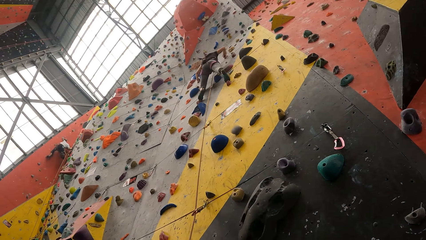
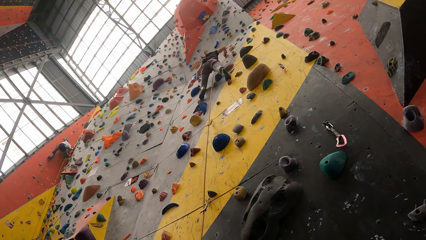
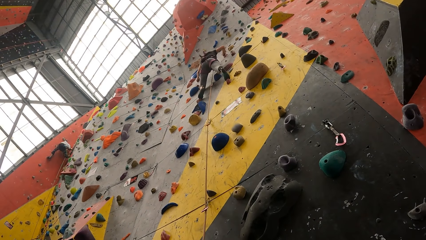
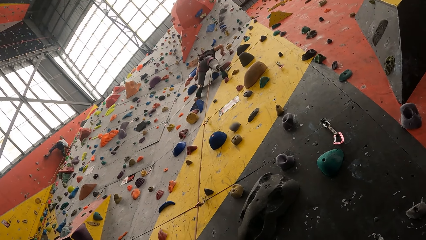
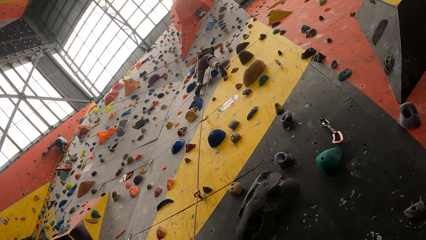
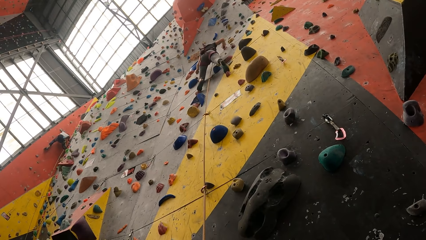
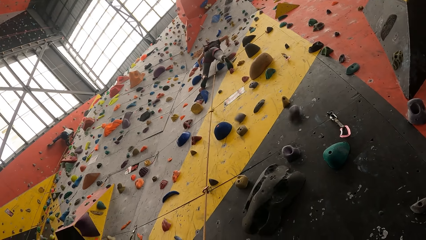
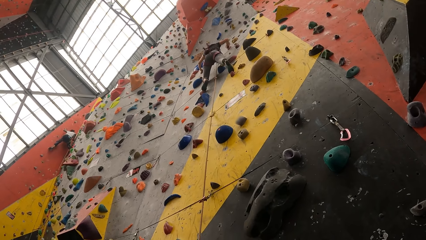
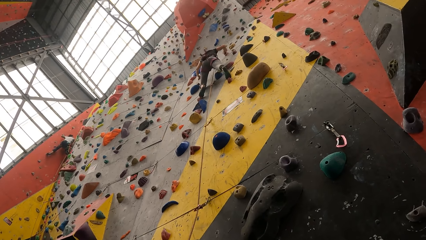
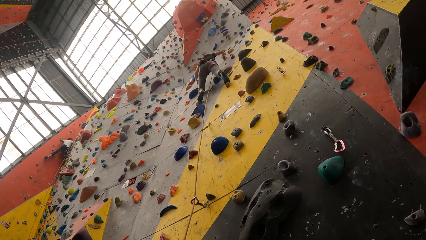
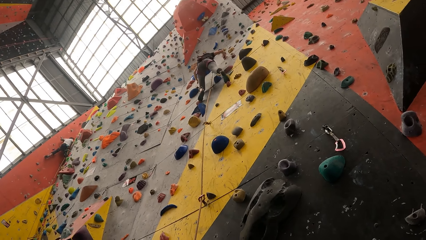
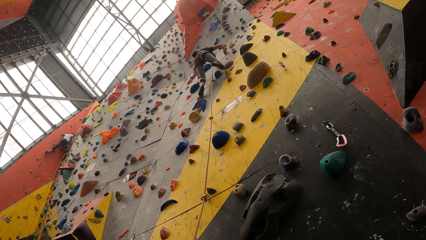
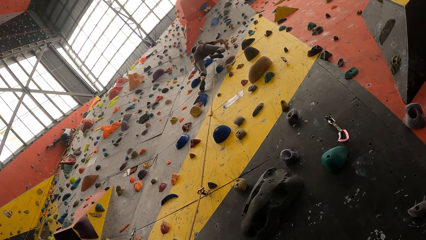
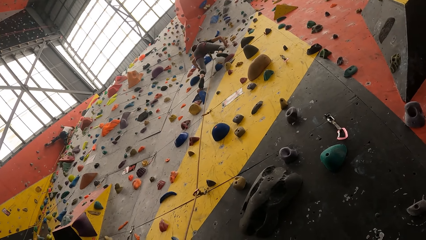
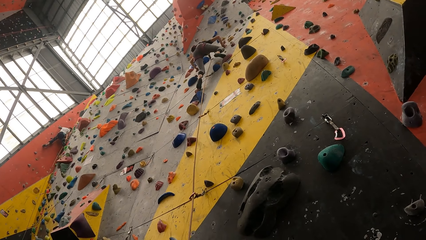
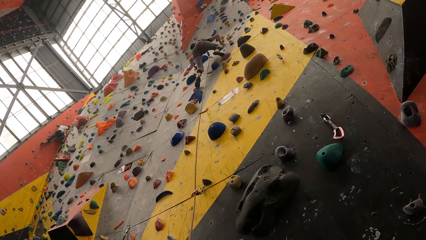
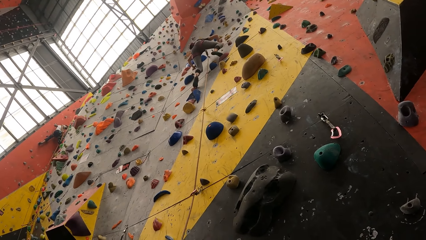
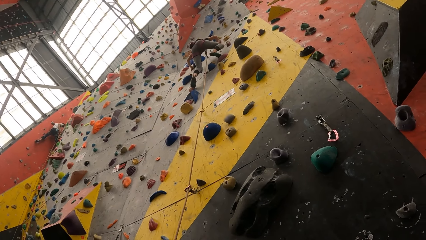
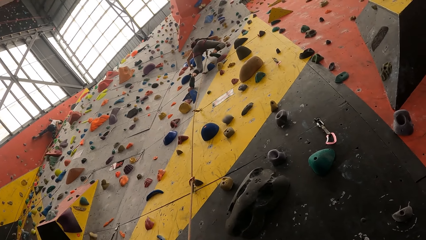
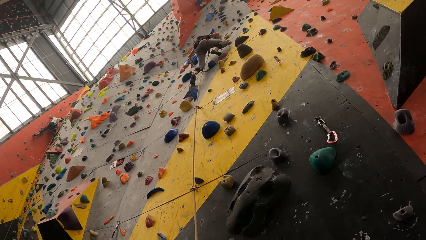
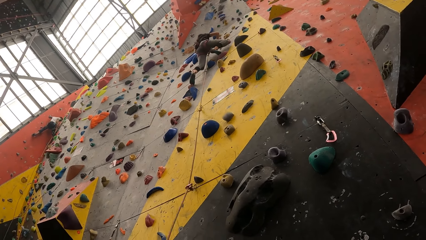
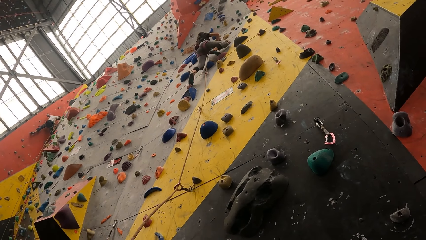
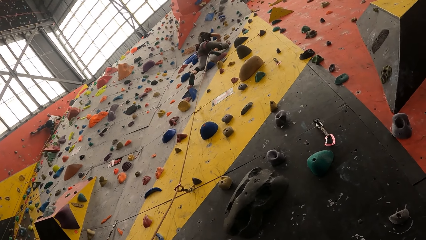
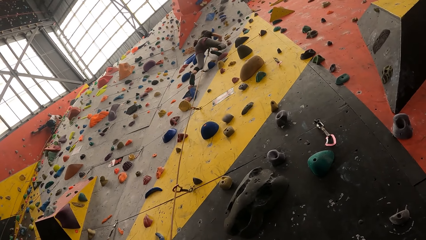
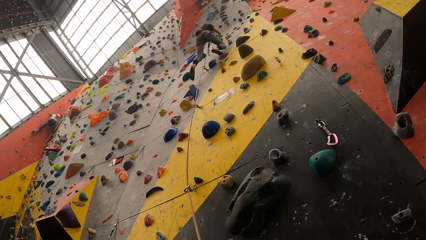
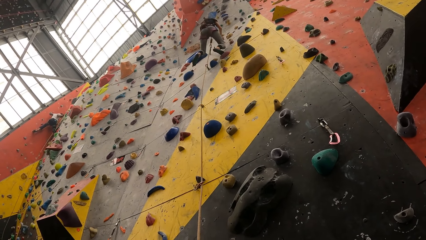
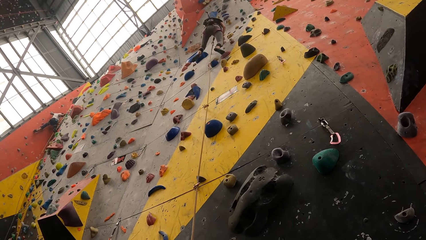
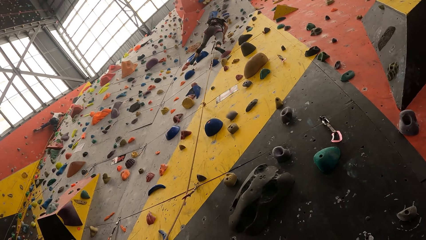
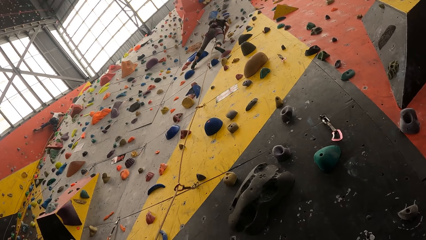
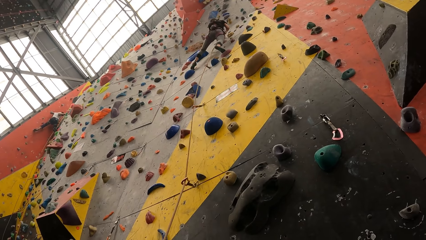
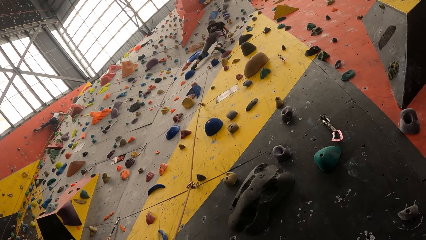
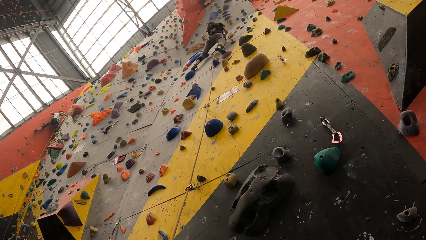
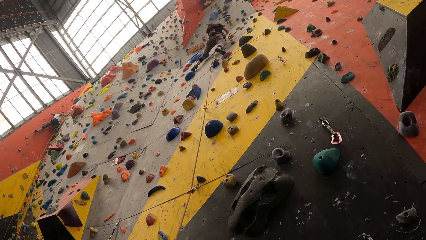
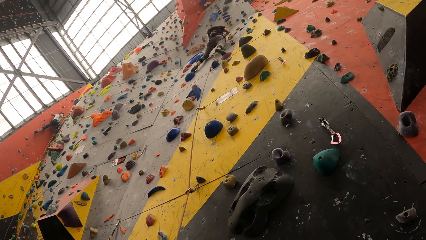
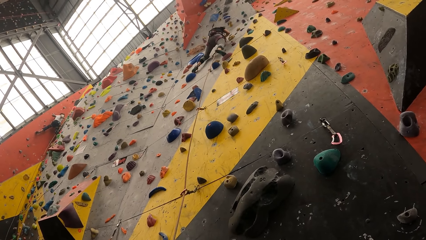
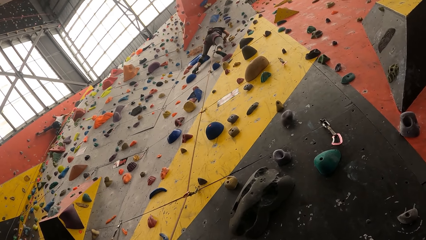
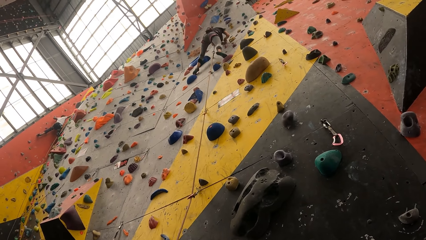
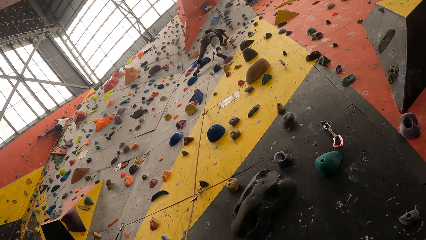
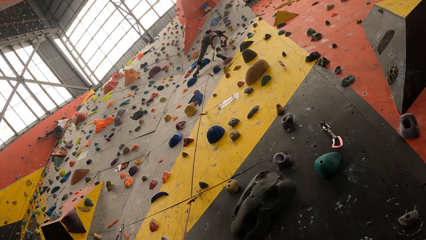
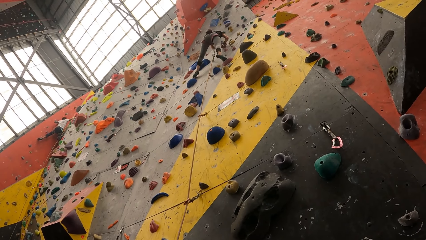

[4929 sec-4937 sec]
The person climbs the wall.

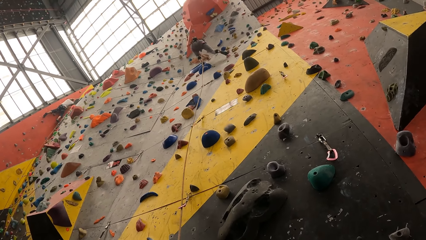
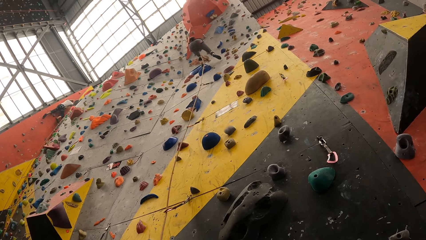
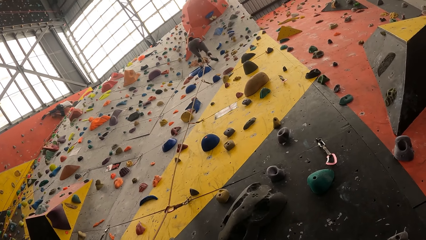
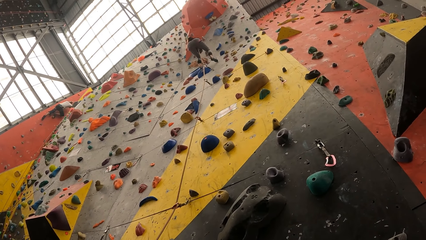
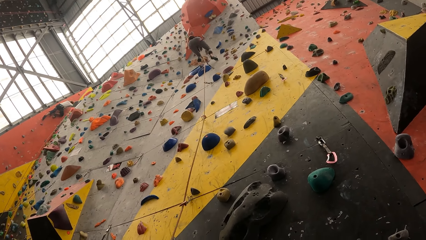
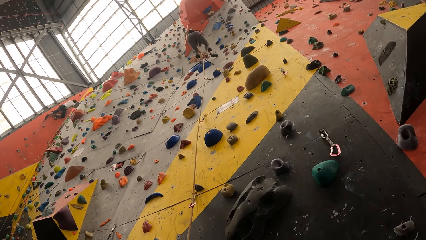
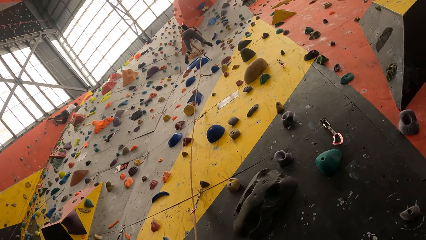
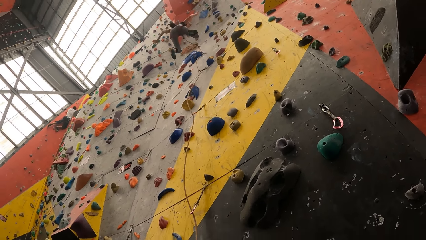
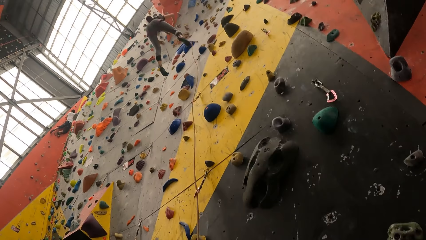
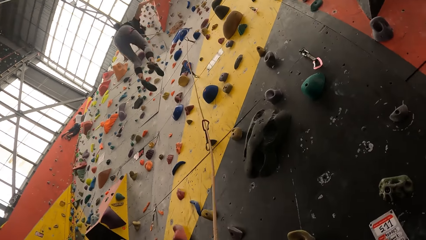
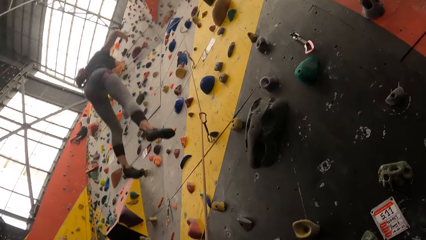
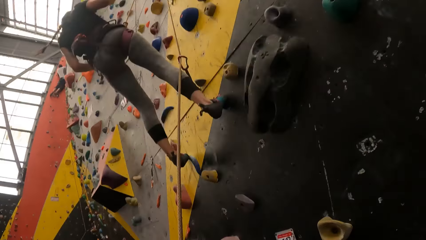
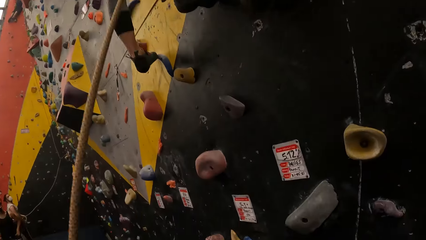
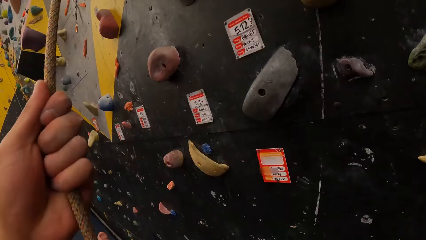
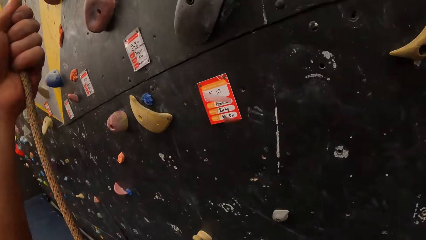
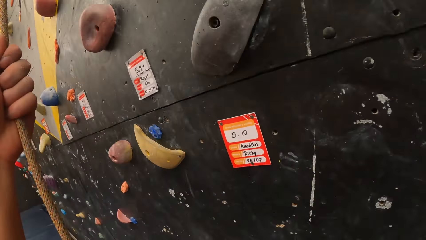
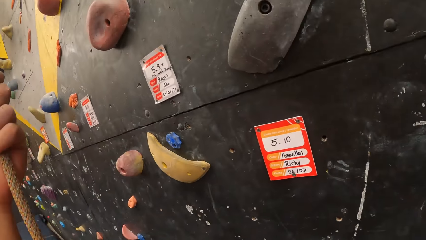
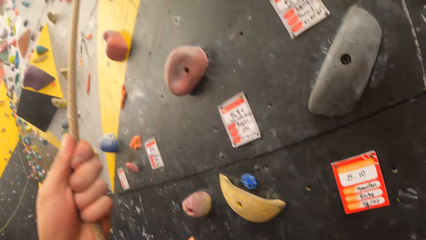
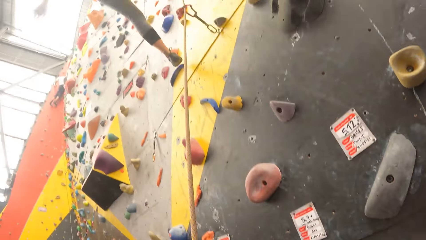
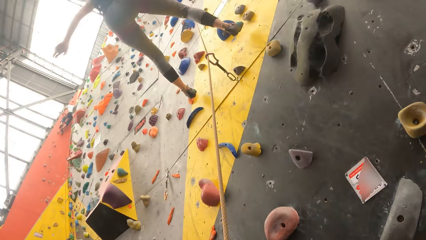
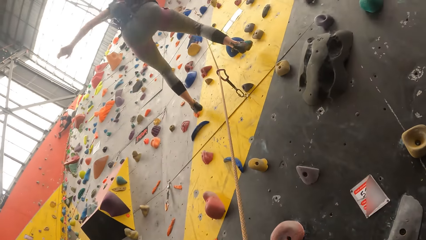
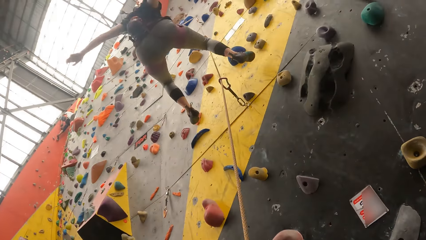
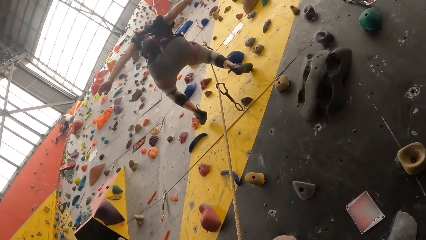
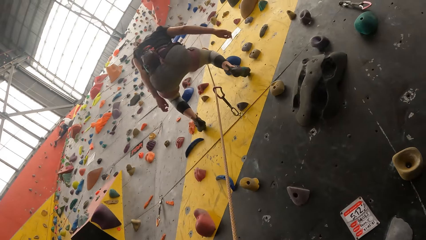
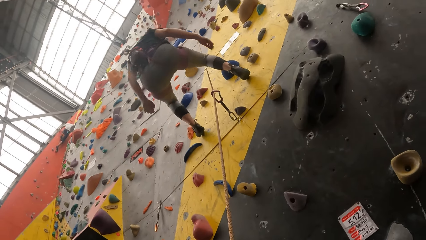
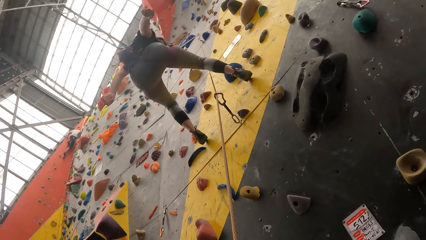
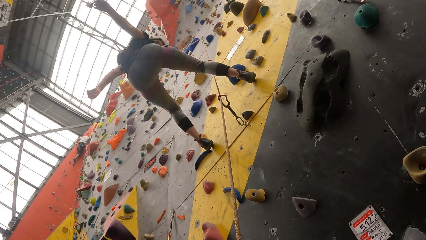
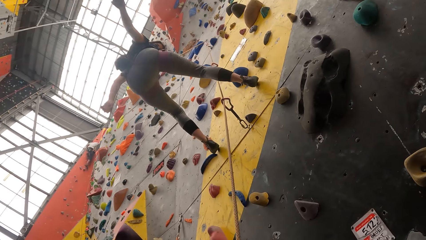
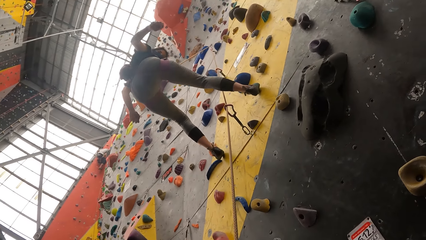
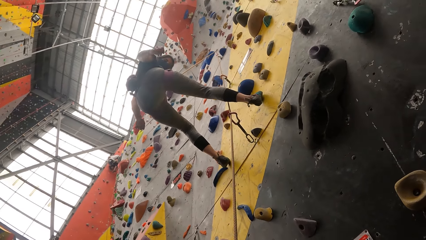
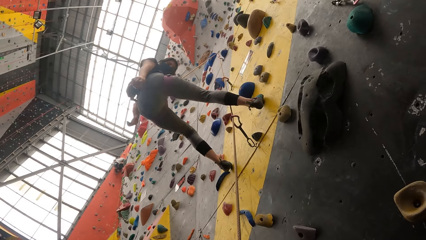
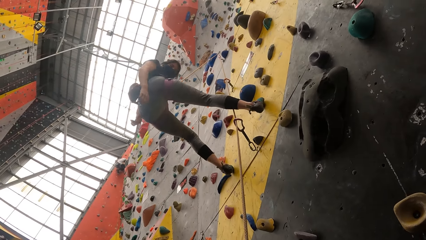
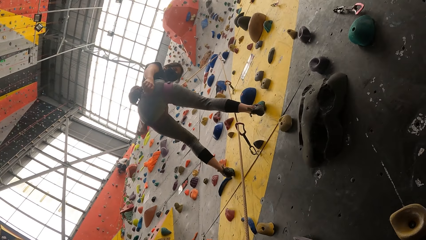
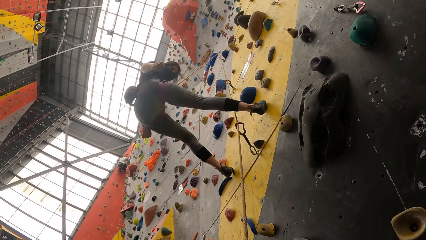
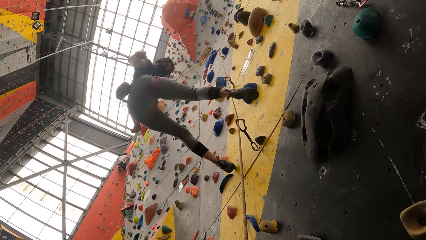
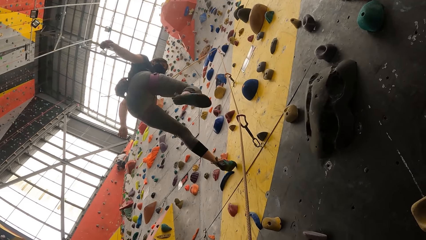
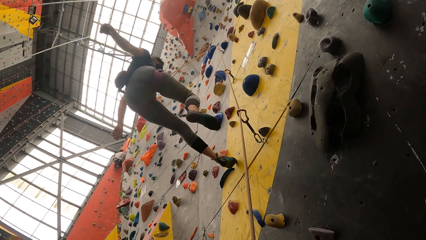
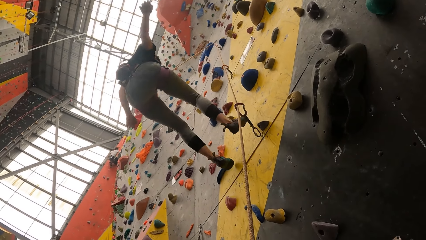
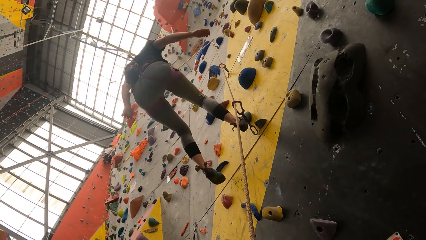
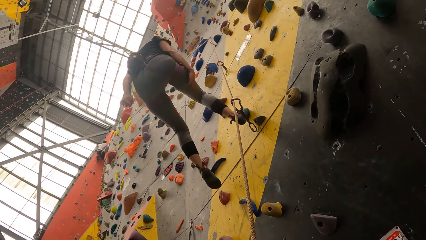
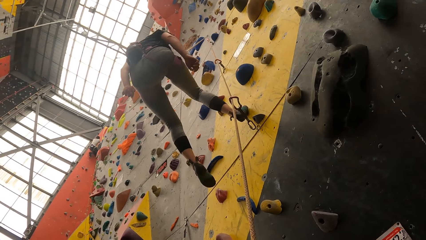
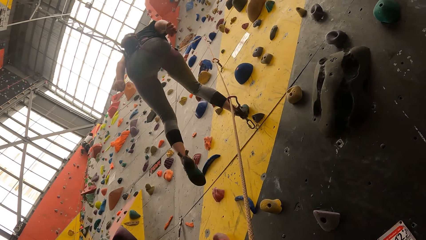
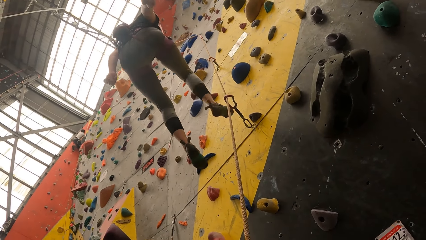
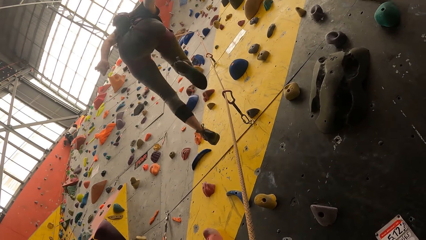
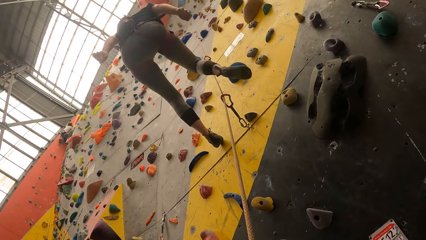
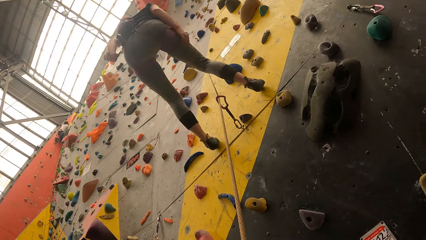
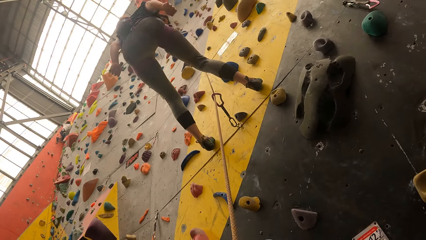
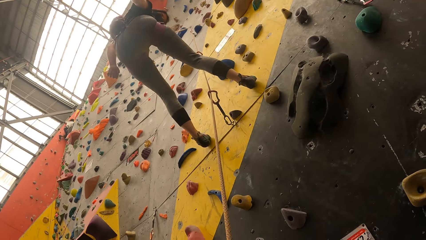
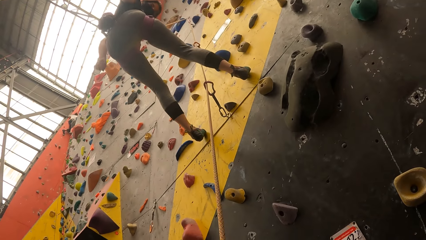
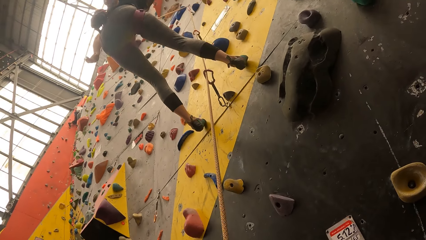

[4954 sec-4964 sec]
The camera wearer swings down the wall. They hold the rope. They pull the rope.
